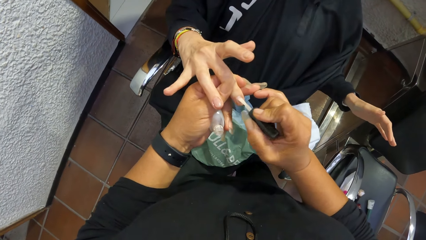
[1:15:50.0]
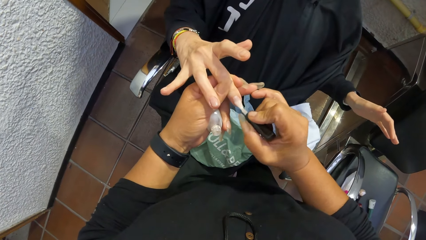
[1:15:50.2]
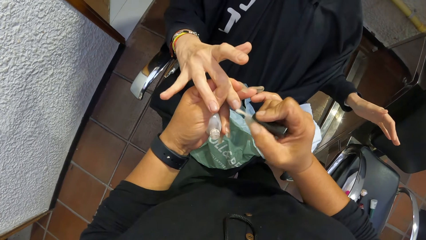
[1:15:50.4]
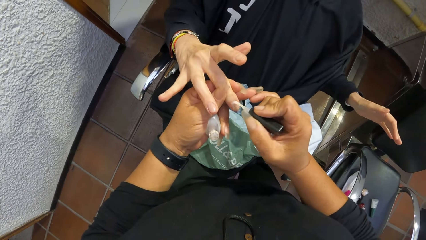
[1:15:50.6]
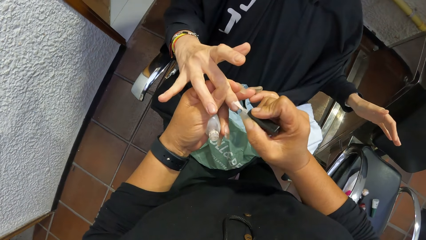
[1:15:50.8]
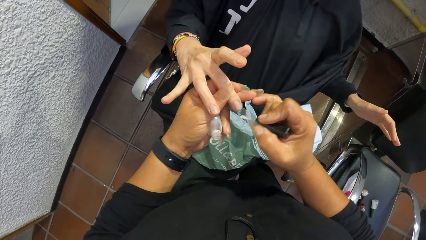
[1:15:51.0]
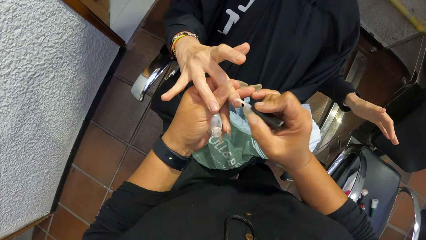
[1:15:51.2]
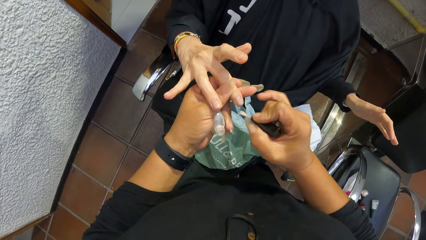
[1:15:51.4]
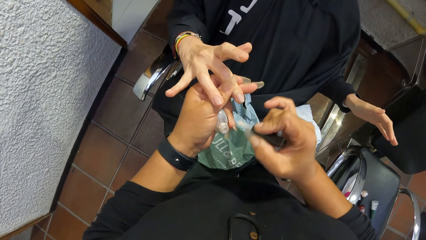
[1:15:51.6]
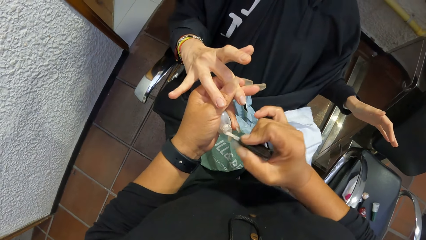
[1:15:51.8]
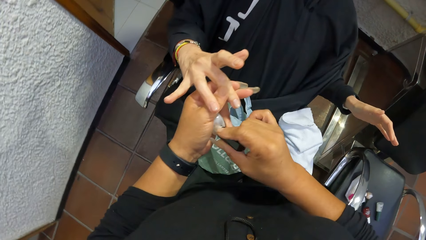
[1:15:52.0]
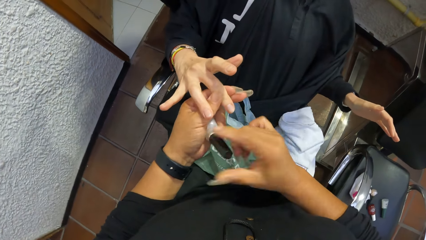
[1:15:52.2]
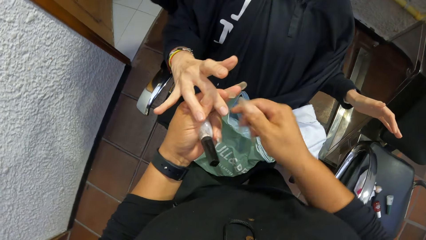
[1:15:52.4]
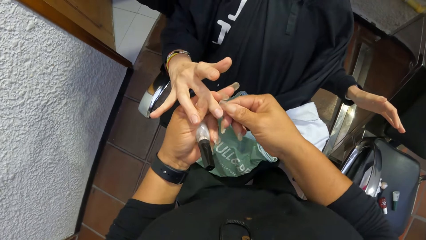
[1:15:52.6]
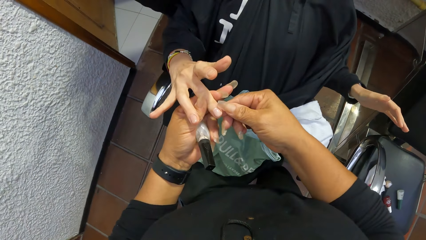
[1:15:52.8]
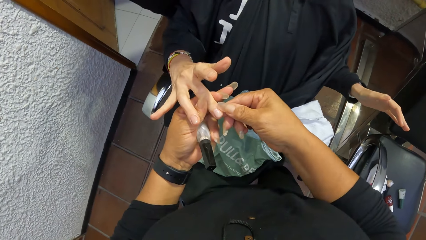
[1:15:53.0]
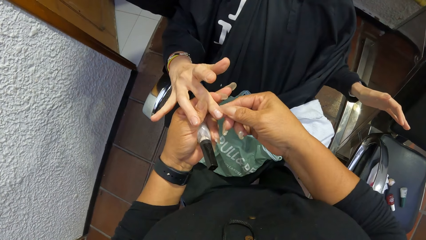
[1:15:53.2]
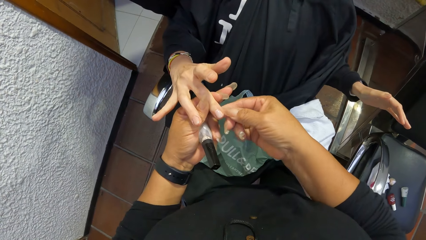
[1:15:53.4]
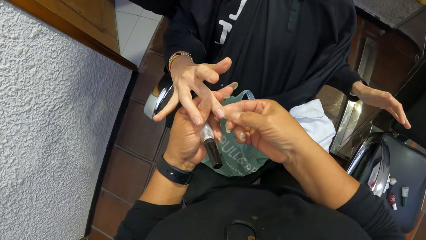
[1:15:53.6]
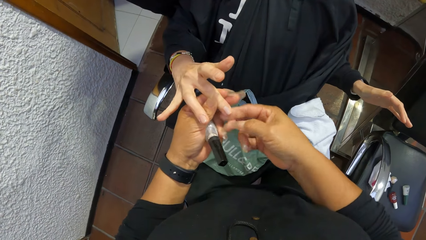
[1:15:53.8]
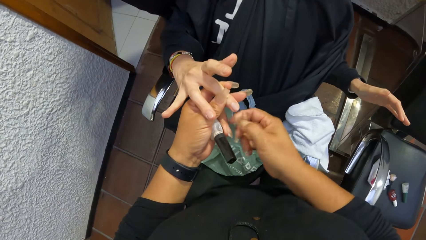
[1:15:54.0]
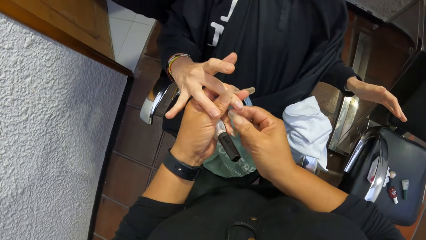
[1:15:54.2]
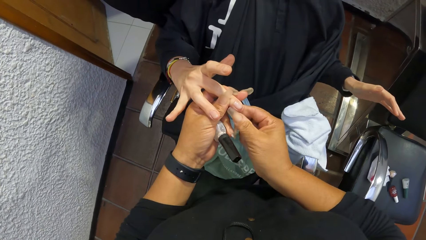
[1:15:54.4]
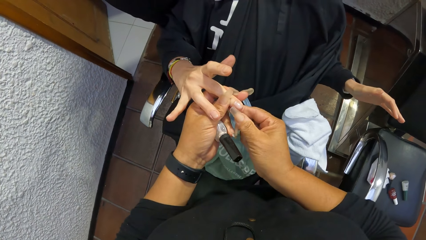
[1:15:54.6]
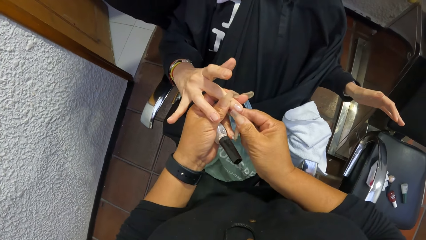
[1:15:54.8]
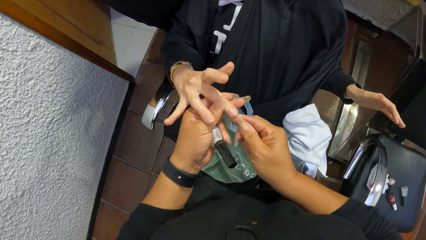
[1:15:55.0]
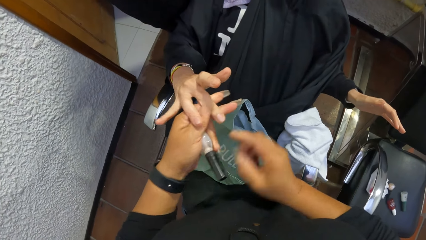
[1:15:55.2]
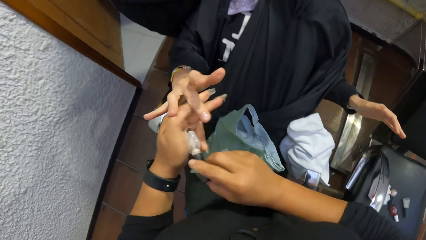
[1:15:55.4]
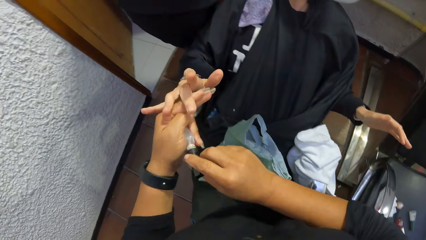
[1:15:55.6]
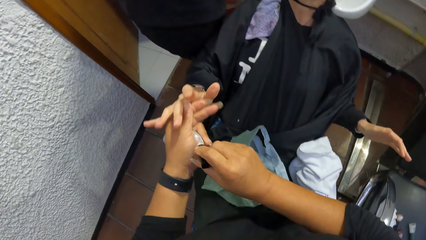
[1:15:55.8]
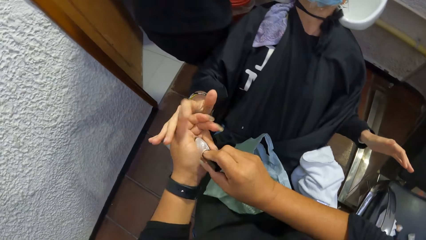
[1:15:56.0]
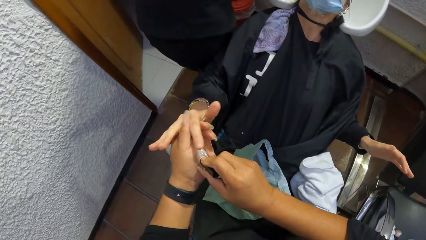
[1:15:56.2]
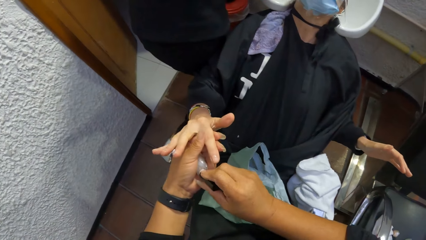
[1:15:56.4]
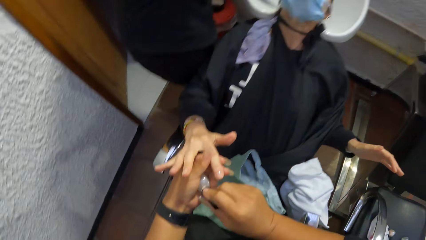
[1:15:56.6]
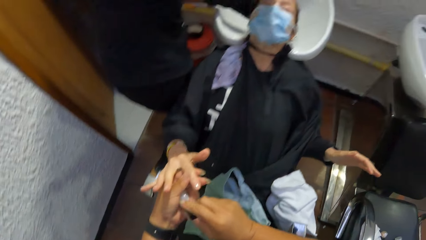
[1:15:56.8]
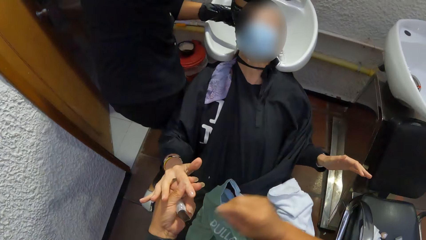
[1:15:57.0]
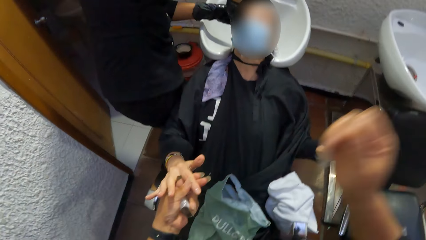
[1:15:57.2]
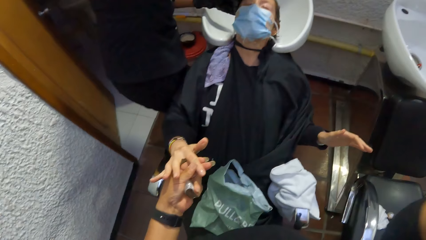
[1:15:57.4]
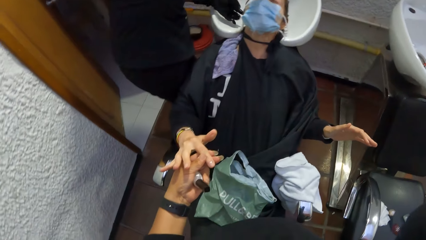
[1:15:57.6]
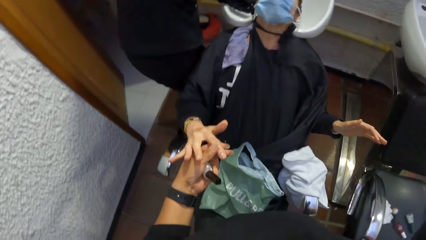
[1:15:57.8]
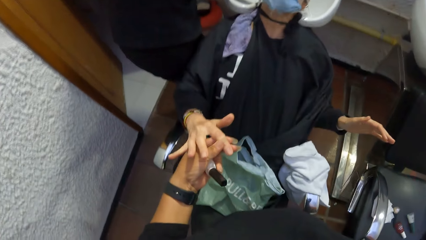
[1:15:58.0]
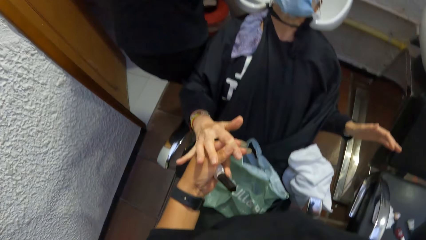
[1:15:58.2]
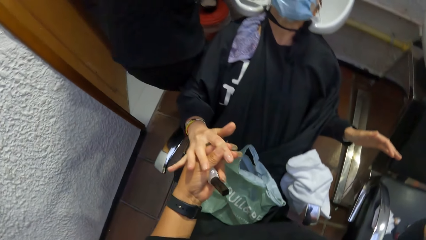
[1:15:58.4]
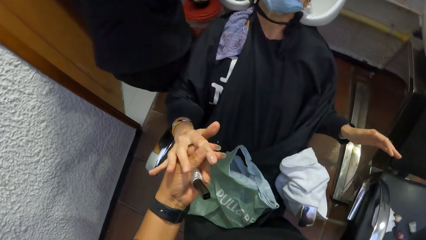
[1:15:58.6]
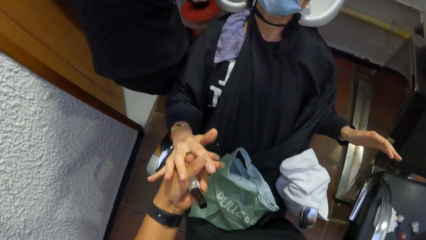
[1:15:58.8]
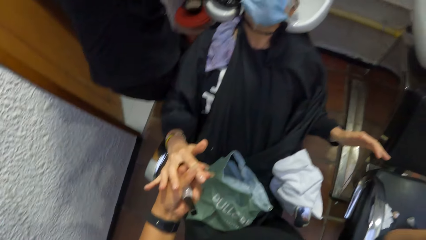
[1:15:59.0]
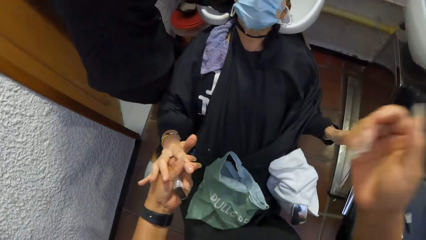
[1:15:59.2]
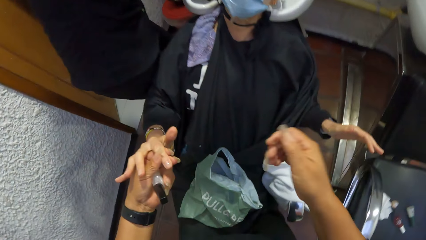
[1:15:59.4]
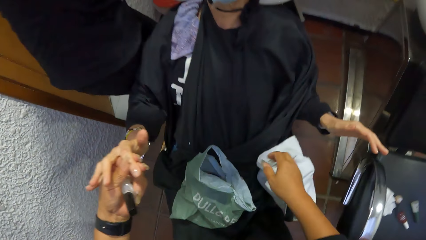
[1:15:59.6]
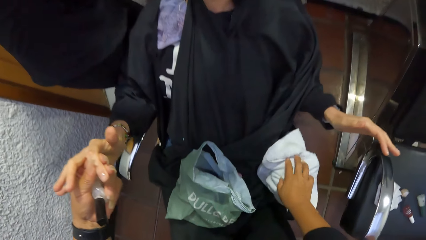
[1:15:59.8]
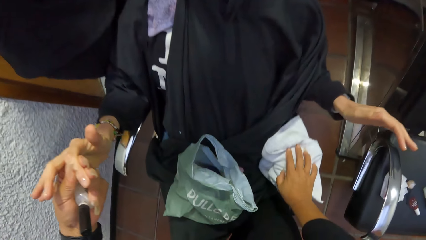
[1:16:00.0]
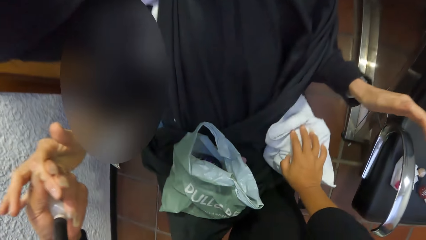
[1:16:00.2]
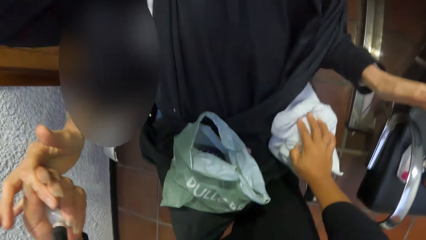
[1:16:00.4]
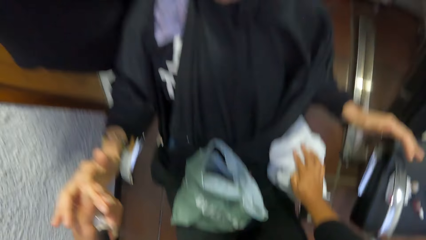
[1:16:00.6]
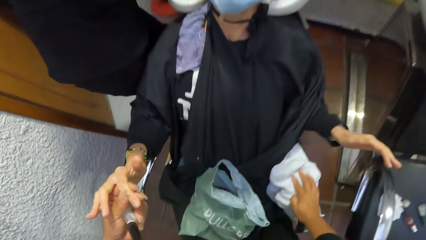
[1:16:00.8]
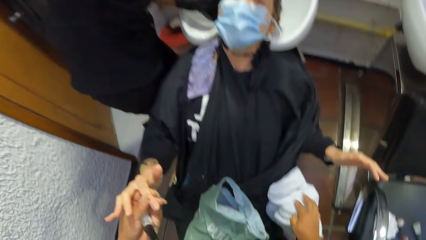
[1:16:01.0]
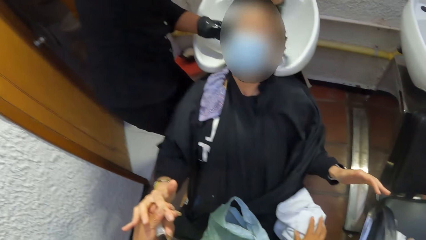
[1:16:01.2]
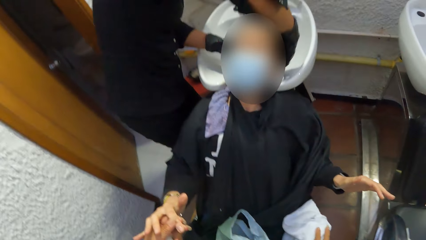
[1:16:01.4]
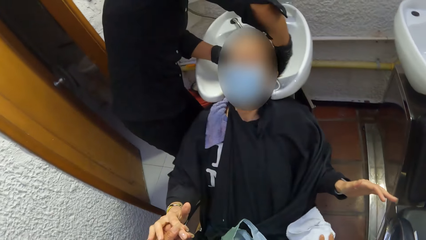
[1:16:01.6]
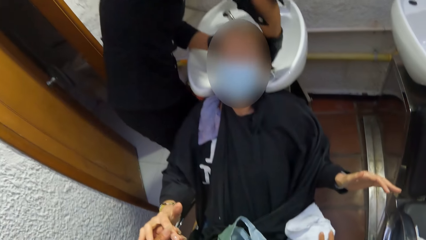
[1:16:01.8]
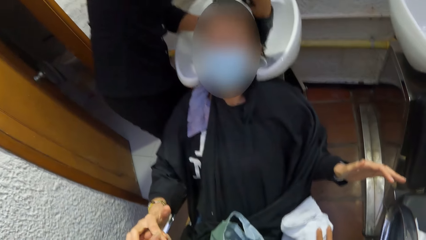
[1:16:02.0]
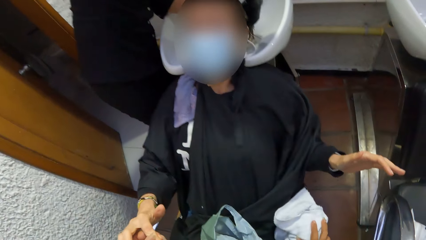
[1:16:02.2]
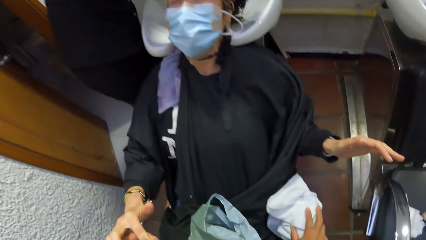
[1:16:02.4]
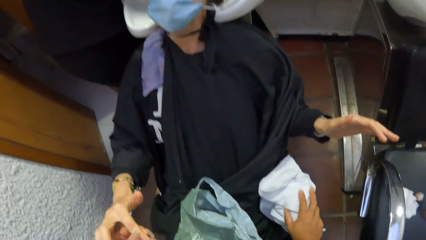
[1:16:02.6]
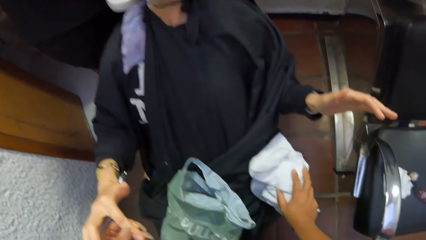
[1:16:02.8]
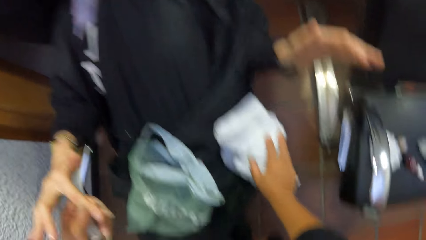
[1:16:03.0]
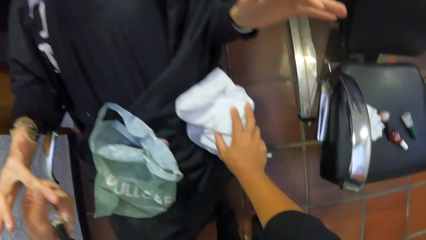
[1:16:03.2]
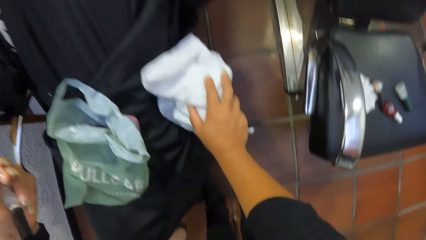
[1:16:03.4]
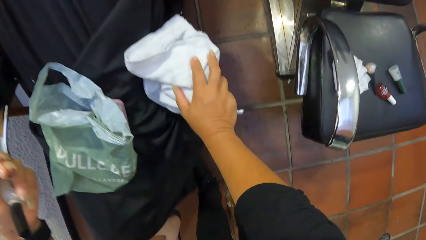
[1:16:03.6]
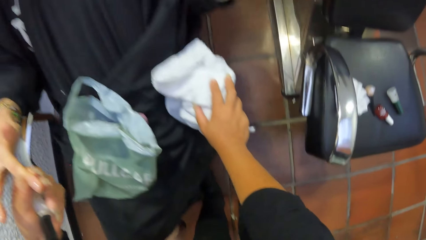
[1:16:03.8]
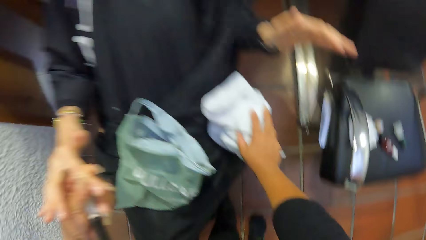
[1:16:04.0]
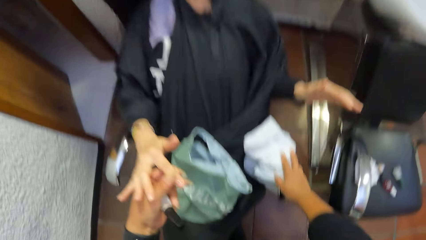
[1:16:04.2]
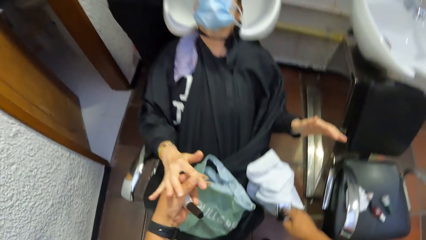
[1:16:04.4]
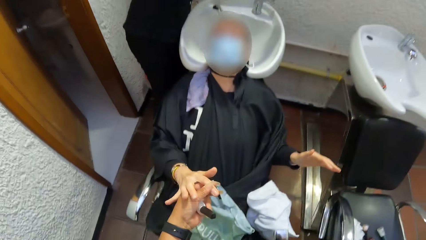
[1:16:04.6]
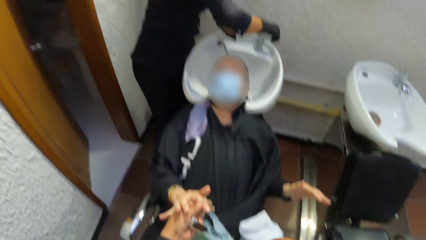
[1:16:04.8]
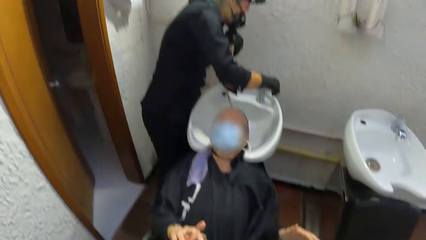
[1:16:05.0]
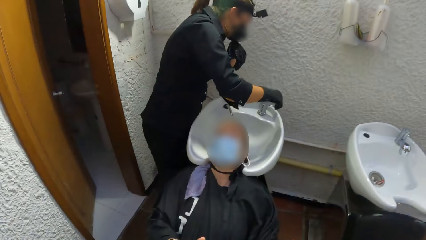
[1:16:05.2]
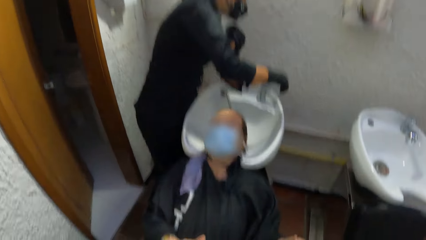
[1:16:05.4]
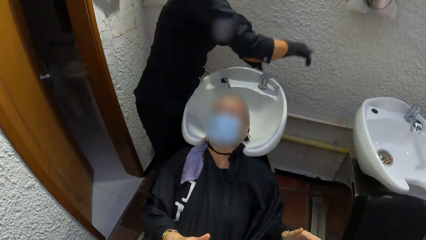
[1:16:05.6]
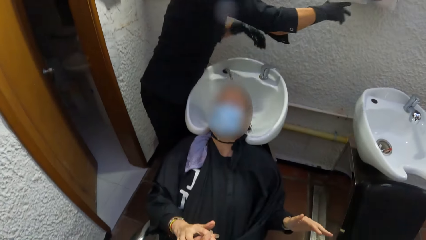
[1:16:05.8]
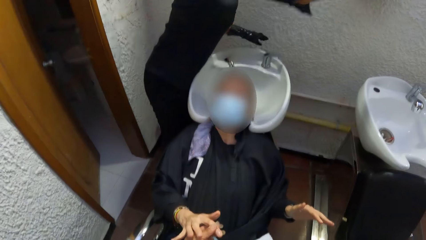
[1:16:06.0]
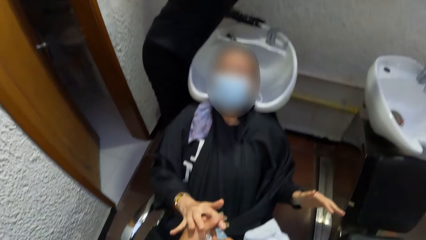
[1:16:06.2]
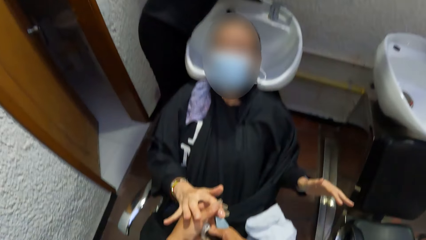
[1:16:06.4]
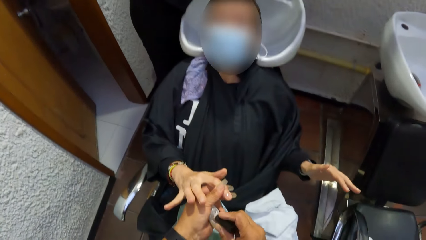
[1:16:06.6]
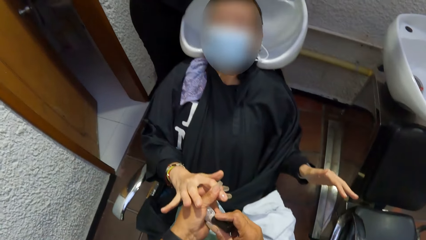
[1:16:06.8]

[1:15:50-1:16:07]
The camera wearer puts the nail polish brush in her right hand into the nail polish container in her left hand. She wipes the finger of the woman with her right hand. She removes part of the nail polish on the edge of the woman's fingernail with her fingernails. She holds the top of the nail polish. She raises her hand. She places her right hand on a napkin on the thigh of the woman.
